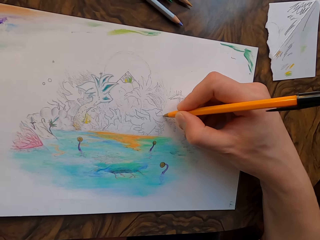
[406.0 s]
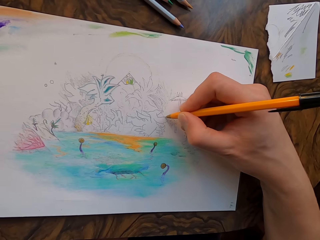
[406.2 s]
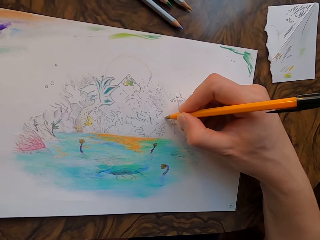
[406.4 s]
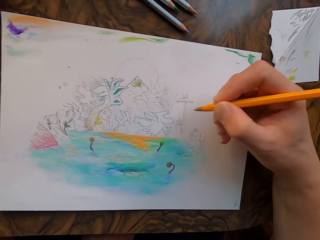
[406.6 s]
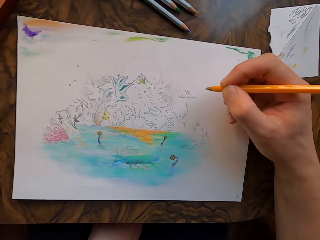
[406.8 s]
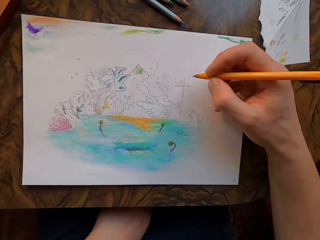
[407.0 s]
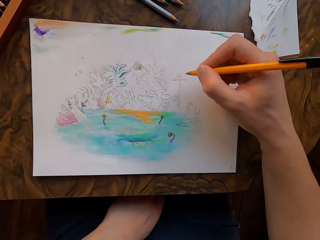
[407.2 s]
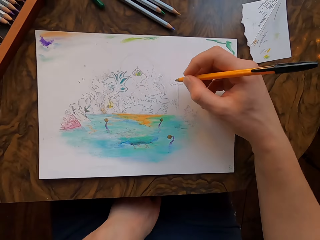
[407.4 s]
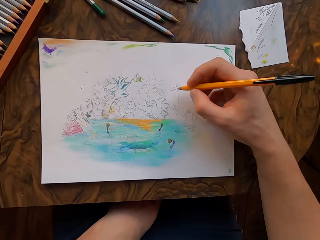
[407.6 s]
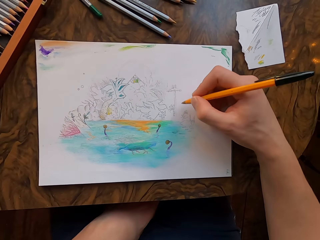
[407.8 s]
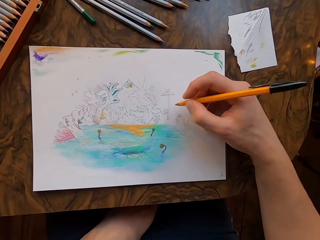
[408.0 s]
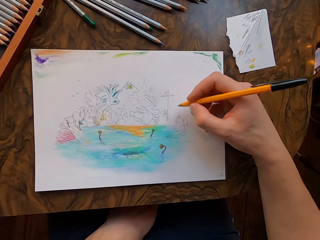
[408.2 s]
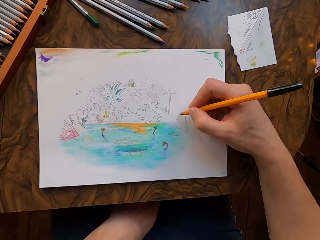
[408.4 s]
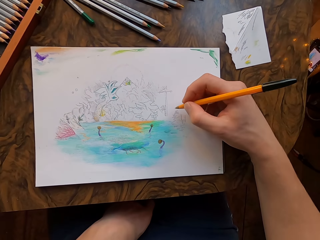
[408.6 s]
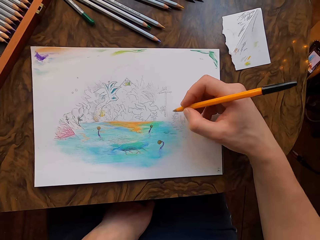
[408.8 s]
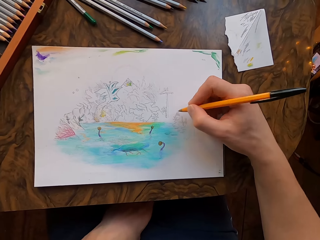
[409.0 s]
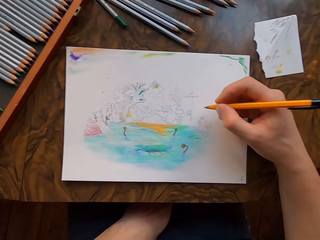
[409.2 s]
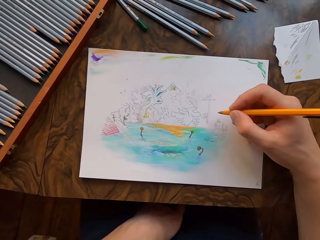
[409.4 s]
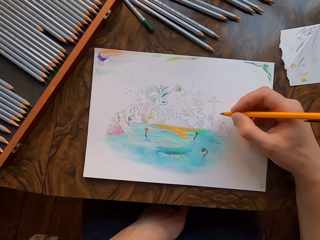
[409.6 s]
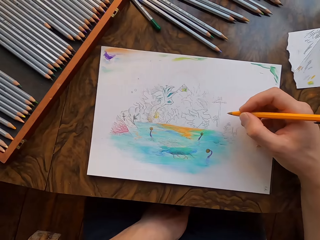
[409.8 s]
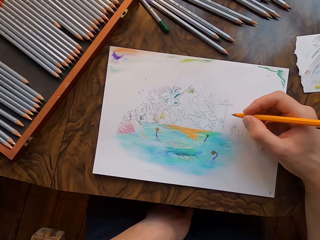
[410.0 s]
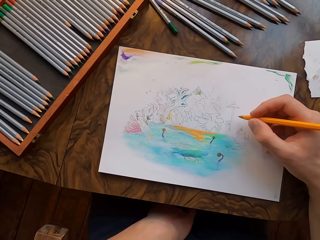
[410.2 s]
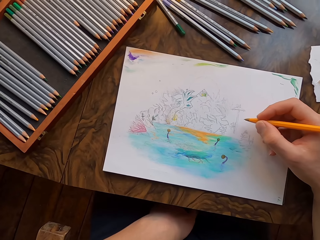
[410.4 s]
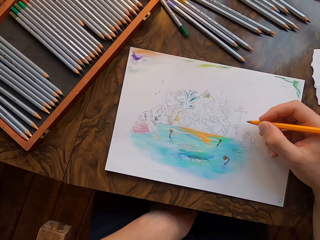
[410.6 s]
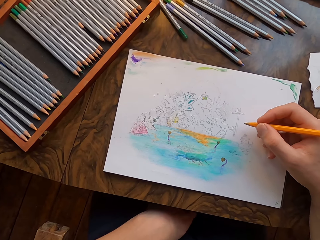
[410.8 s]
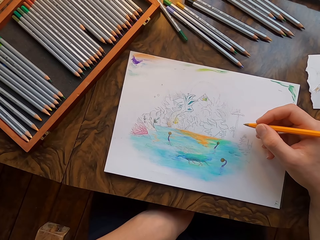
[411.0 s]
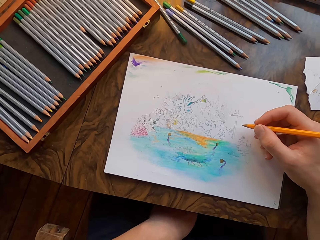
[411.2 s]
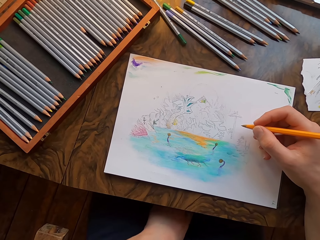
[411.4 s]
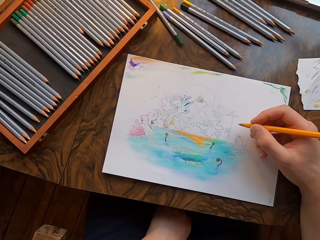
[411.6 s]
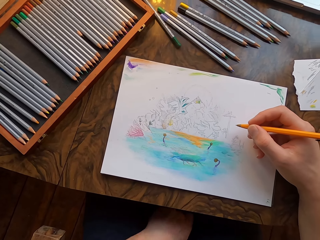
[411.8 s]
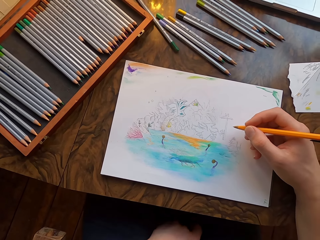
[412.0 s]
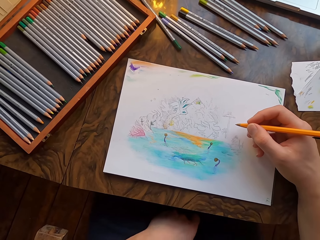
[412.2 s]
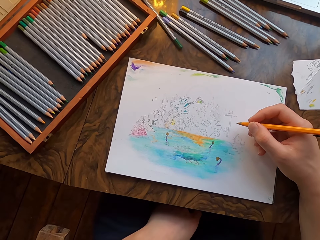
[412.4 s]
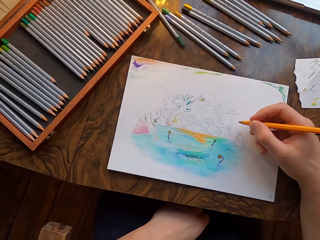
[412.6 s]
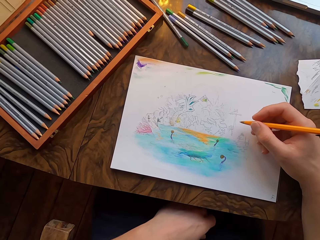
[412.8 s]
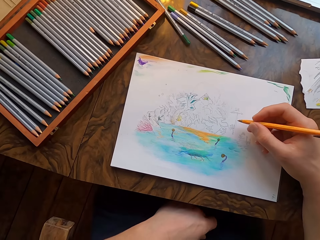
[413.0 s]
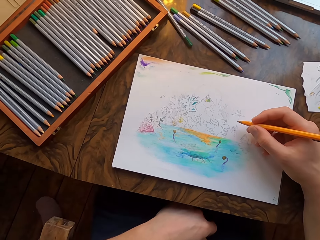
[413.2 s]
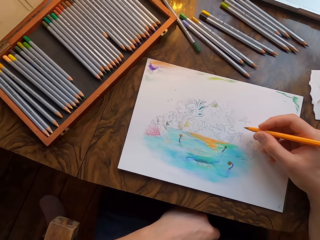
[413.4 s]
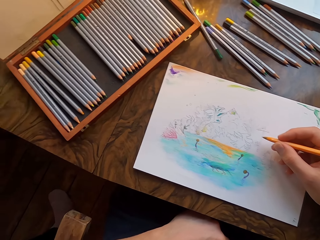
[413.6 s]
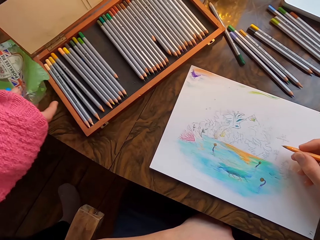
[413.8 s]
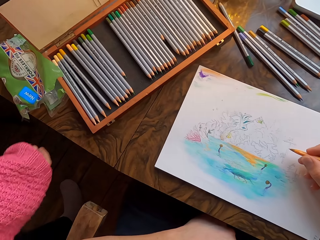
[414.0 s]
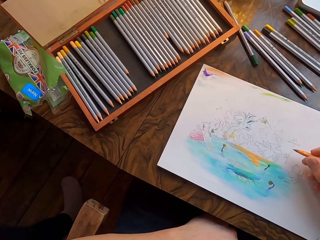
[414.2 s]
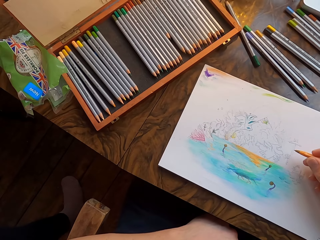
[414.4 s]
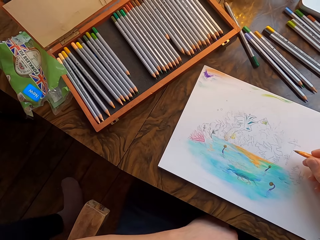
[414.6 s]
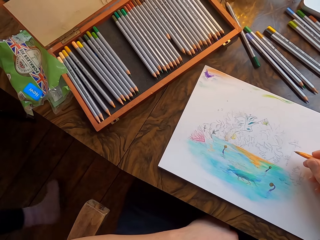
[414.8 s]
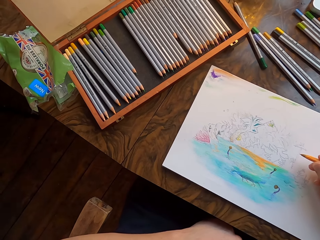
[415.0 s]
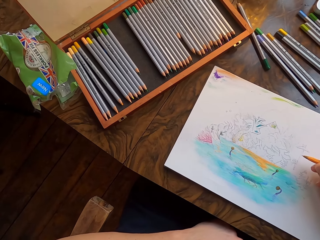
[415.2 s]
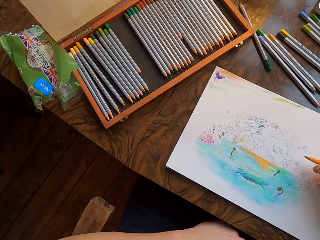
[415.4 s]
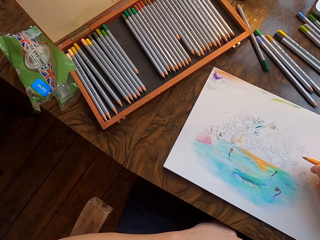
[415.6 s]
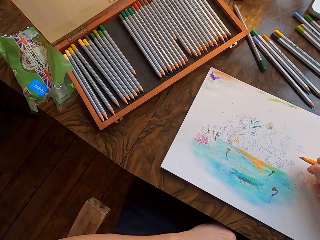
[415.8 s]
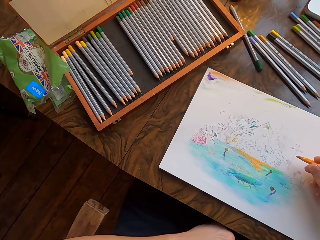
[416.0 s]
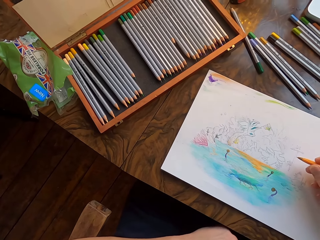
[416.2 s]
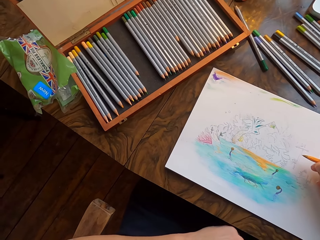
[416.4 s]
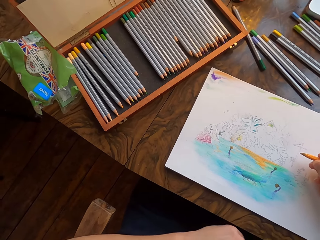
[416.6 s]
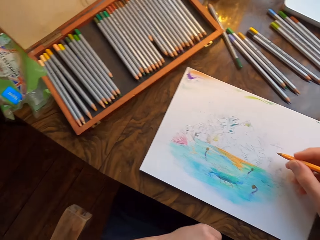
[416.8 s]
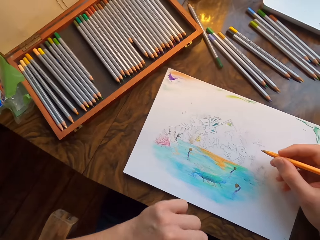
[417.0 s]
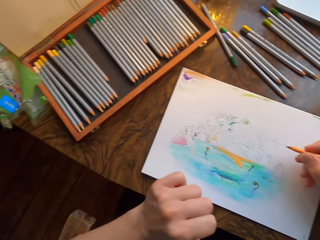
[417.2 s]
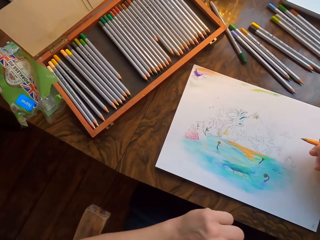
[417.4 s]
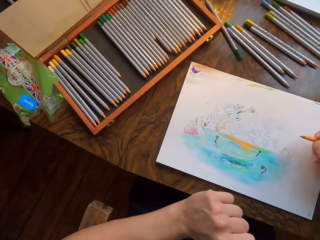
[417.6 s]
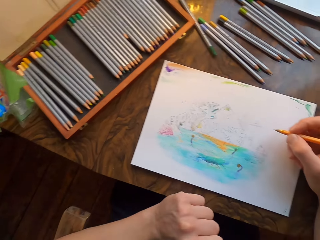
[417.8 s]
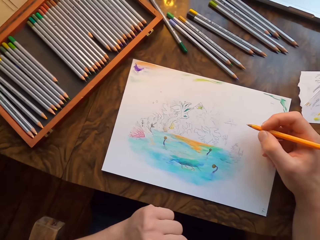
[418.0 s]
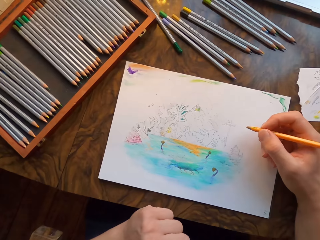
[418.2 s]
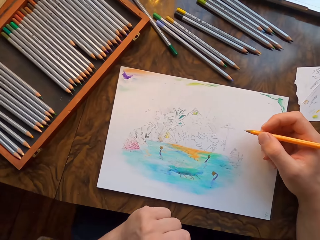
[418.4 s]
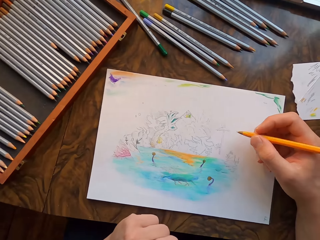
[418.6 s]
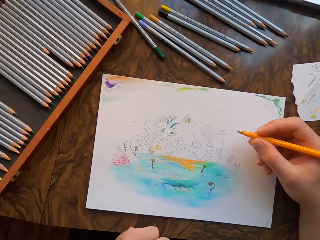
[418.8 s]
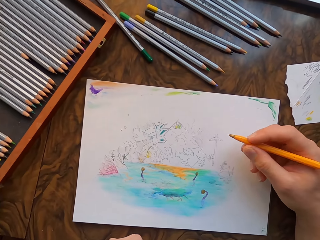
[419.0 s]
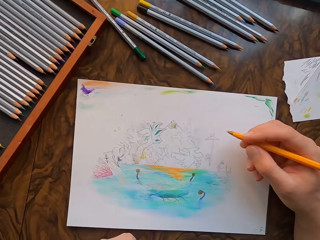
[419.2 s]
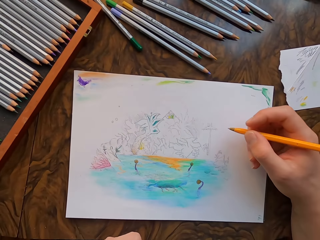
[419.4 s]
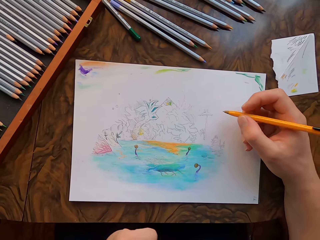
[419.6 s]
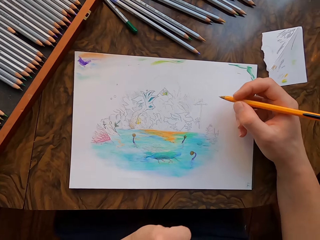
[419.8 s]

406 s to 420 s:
The camera wearer lifts his pen. He moves his left hand. A person walks to the table, places a pack of porkless pie on the table and walks away. The camera wearer moves his left hand.

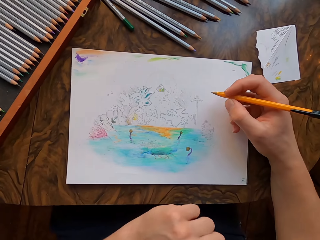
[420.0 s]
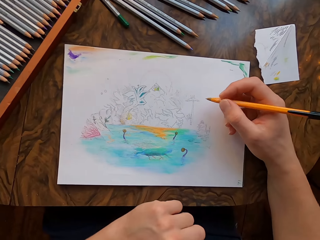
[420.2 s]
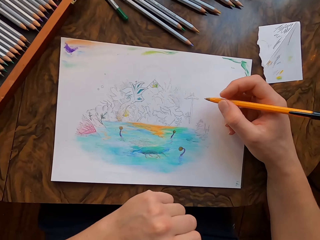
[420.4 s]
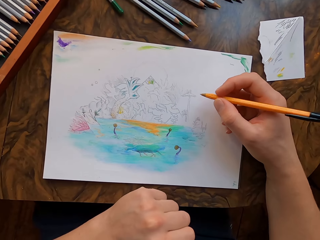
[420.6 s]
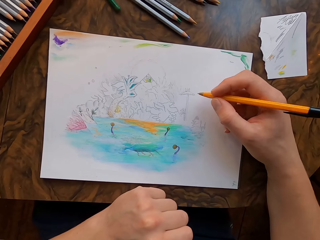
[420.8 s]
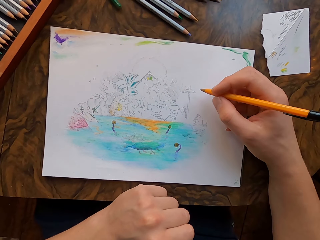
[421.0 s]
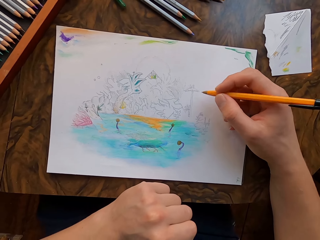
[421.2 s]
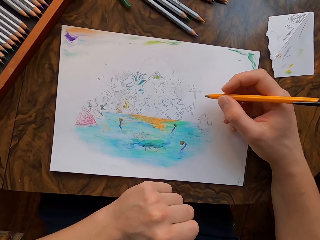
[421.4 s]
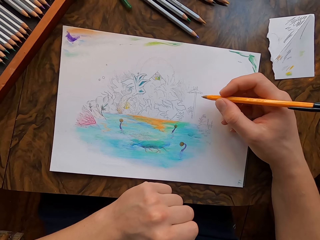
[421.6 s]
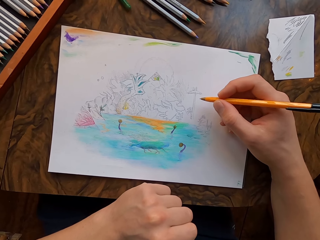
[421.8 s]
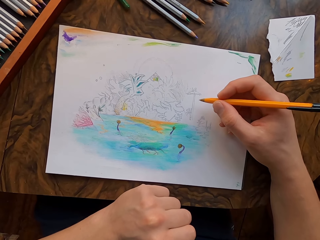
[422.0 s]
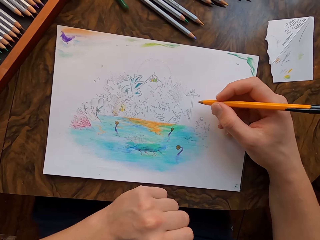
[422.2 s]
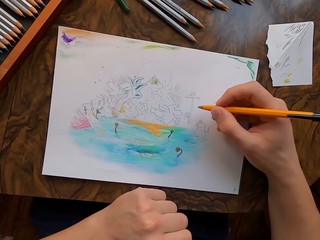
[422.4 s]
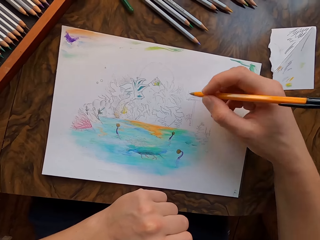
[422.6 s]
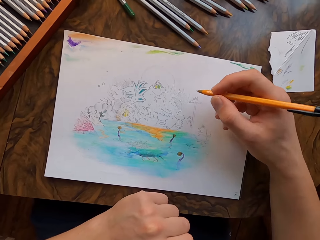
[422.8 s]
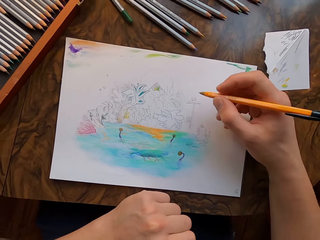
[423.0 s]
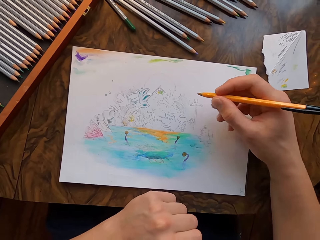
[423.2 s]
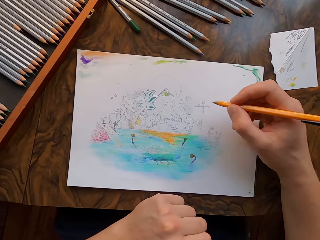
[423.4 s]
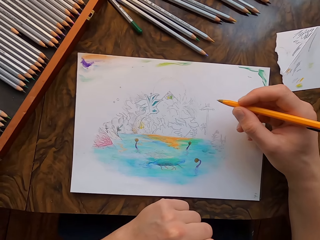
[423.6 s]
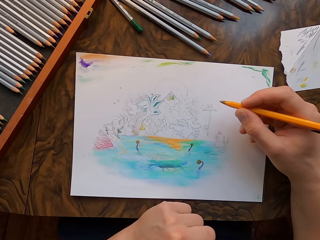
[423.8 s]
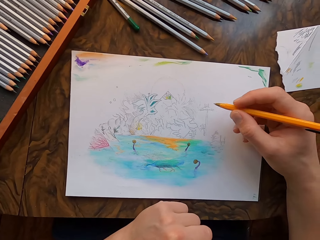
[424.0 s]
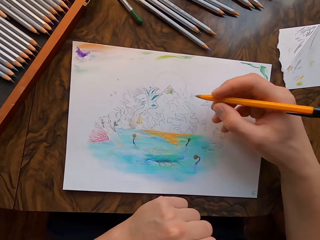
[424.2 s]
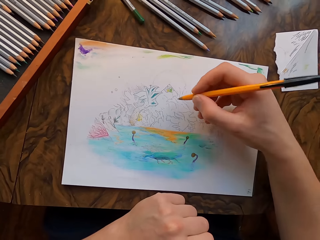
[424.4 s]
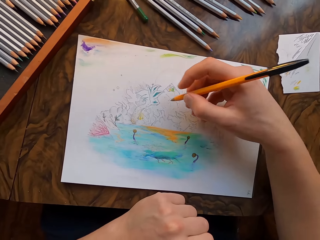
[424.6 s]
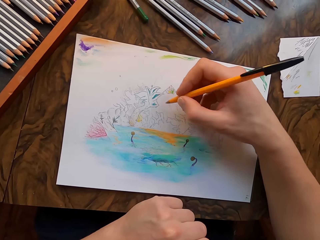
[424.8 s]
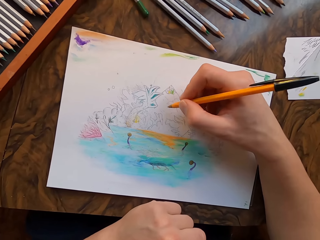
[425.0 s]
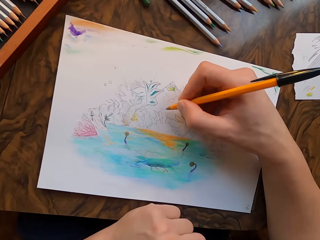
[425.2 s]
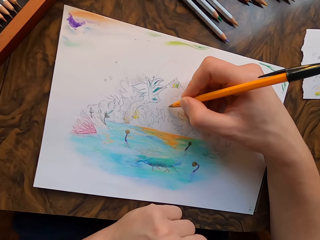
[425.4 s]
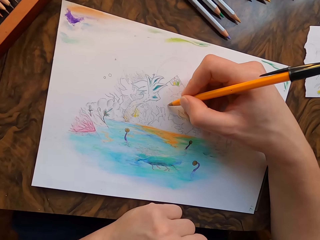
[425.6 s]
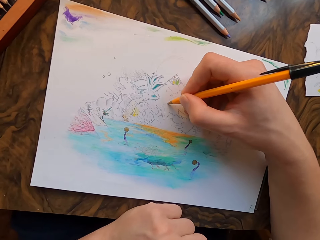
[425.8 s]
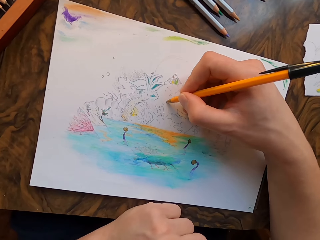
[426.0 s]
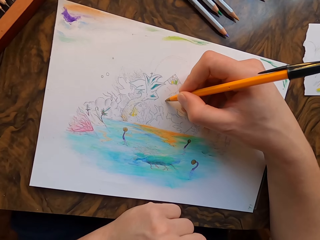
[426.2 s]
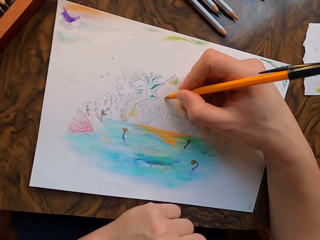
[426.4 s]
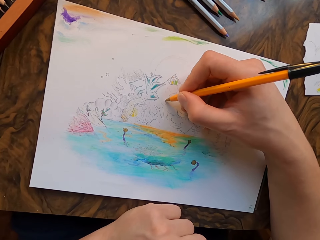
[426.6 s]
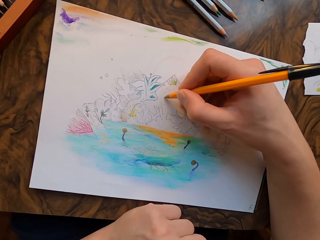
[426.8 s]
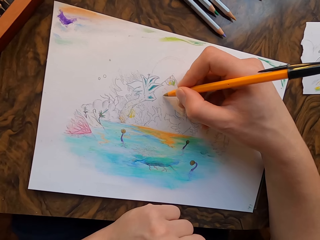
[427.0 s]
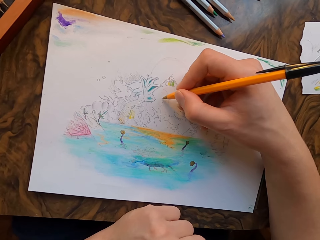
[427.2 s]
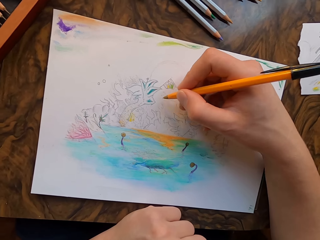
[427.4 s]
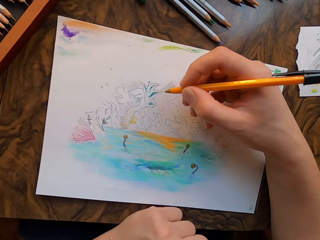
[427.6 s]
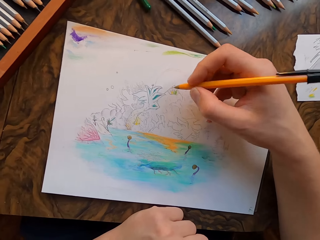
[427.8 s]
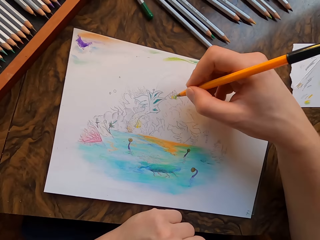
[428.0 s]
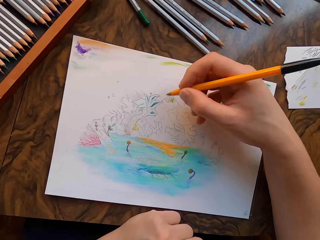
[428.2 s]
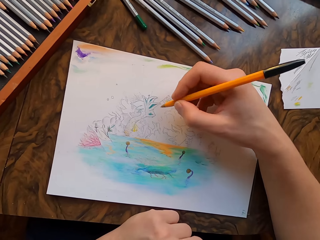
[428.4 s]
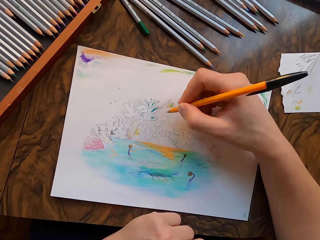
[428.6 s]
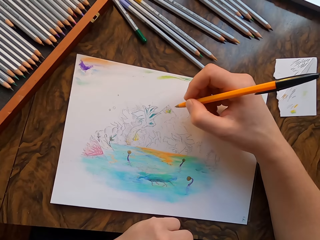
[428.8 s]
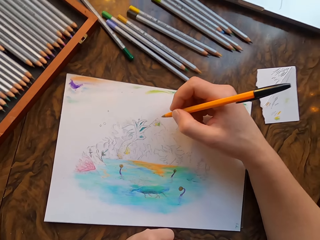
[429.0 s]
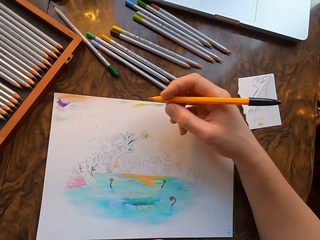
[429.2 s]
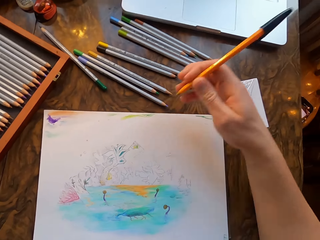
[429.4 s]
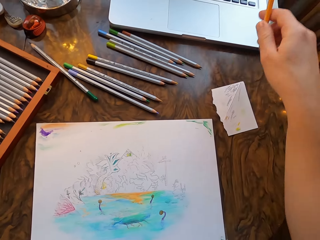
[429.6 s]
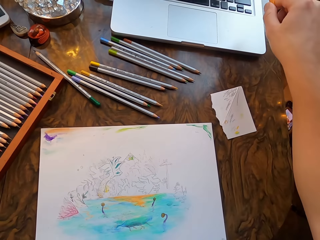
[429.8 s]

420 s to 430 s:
The camera wearer places his left hand on the table. He moves his right hand. He draws on the drawing paper with the pen in his hand. He lifts the pen.
